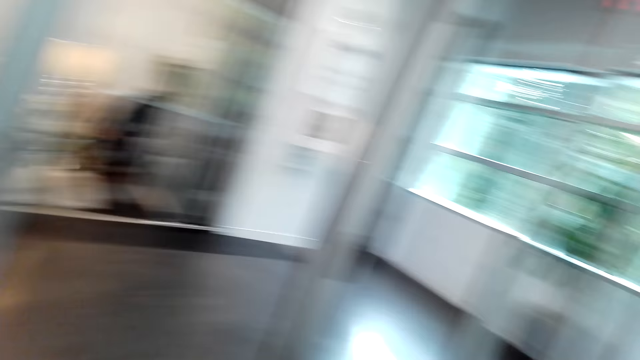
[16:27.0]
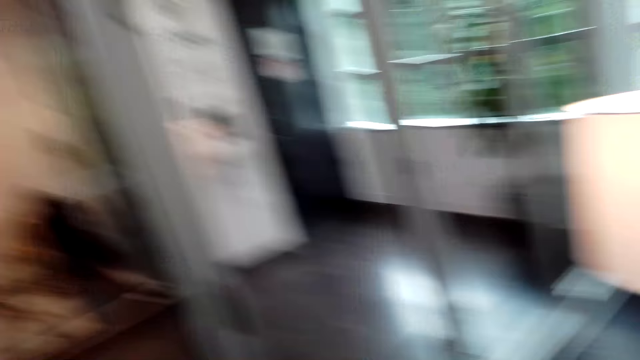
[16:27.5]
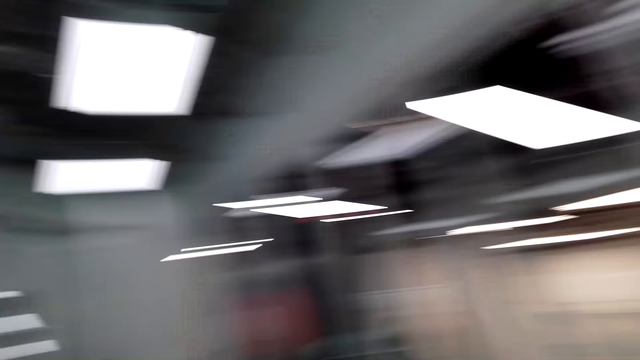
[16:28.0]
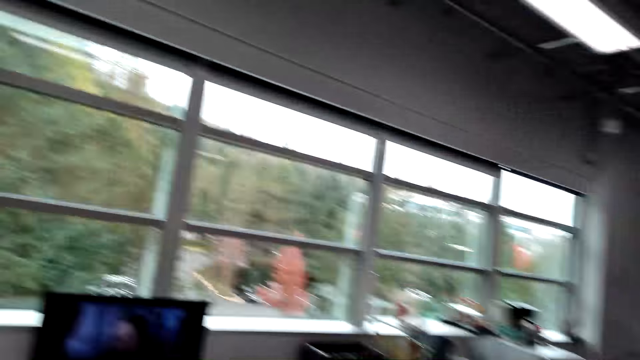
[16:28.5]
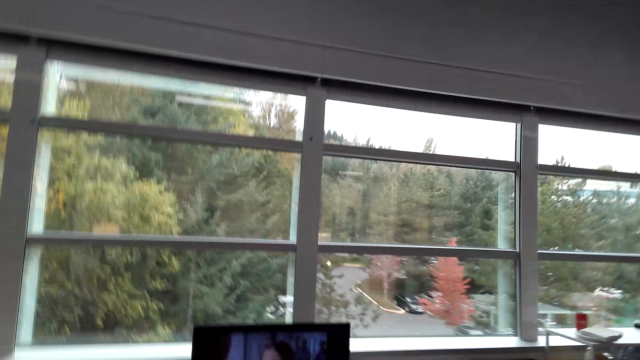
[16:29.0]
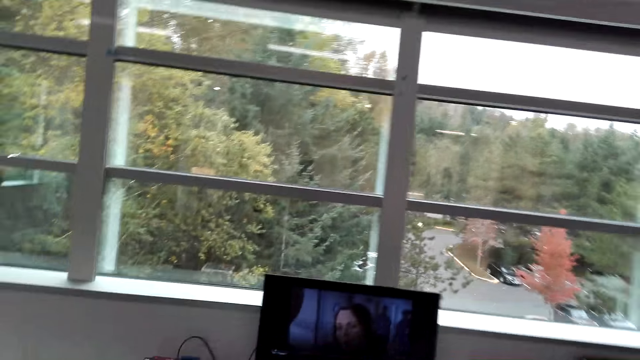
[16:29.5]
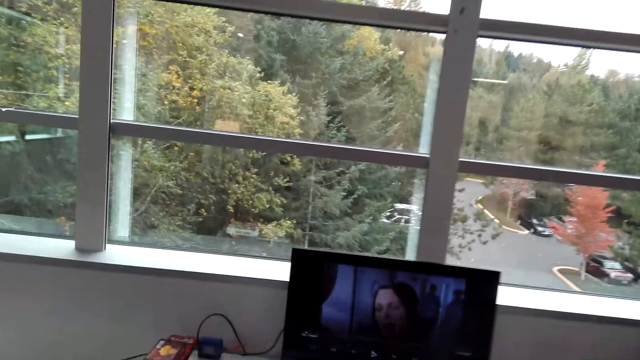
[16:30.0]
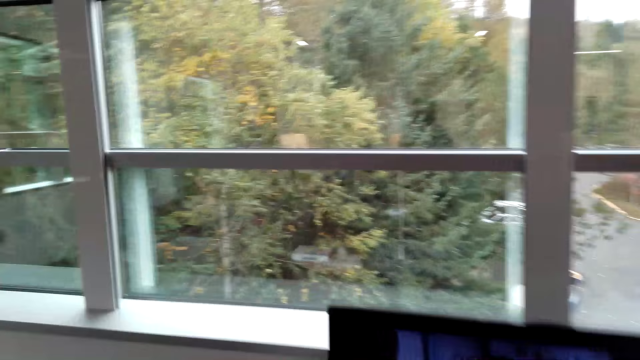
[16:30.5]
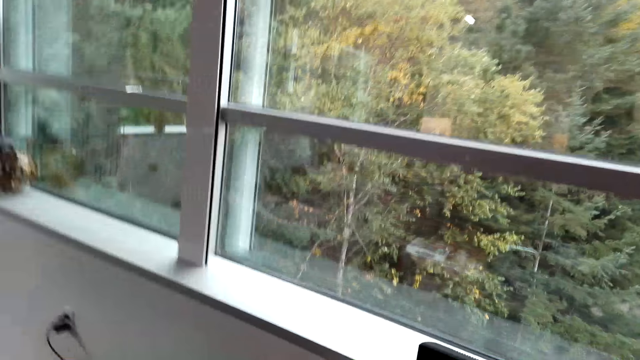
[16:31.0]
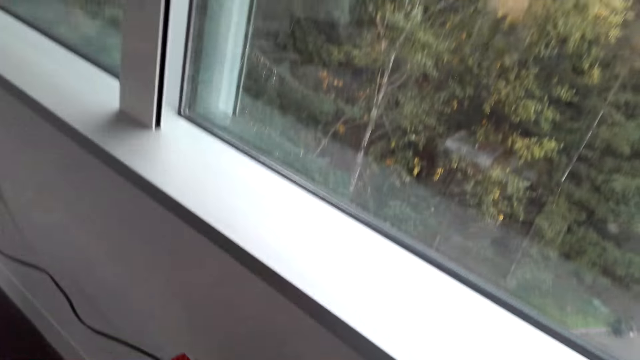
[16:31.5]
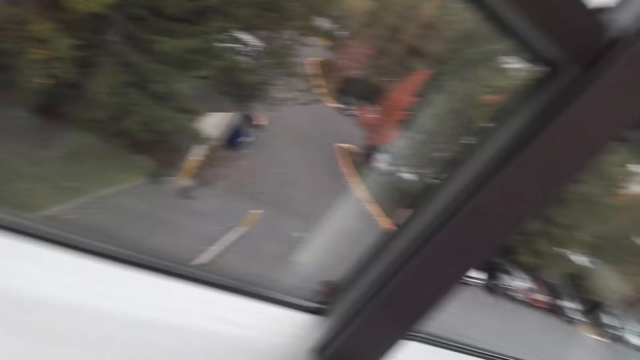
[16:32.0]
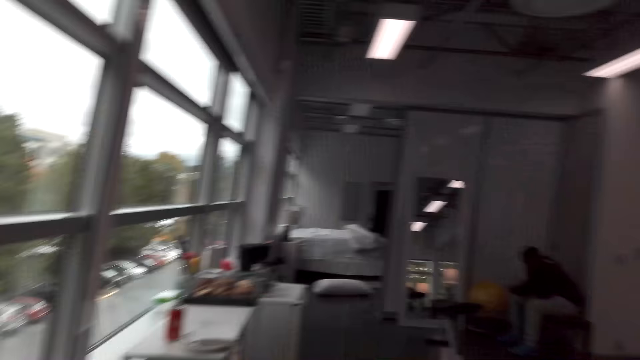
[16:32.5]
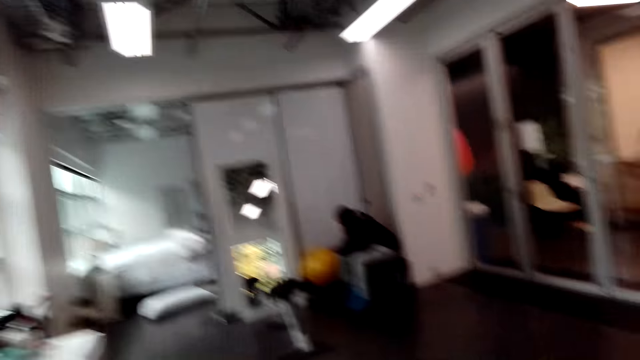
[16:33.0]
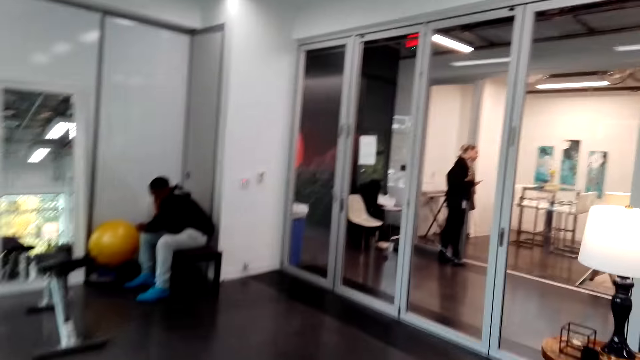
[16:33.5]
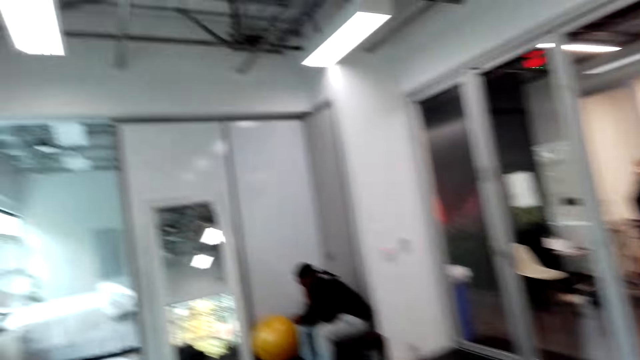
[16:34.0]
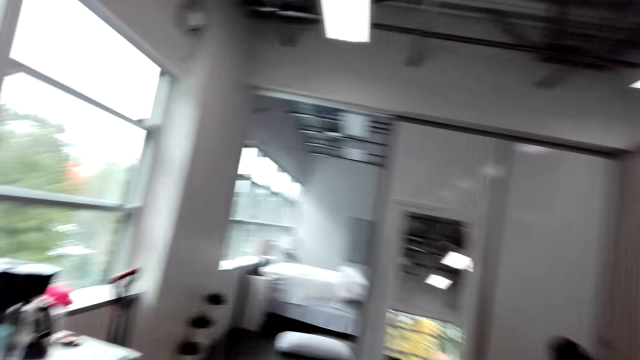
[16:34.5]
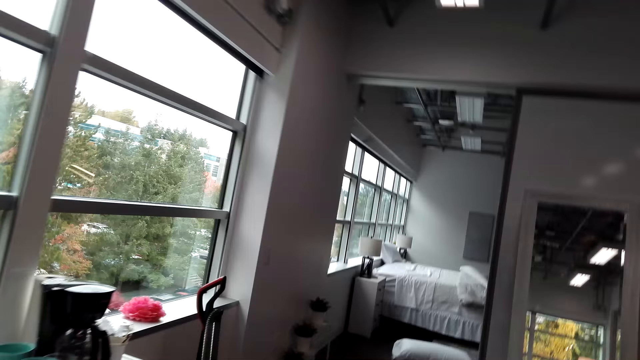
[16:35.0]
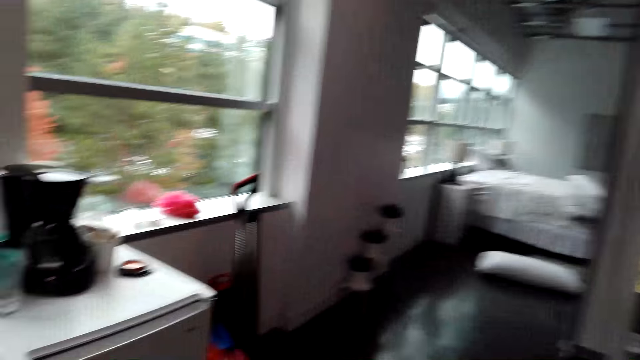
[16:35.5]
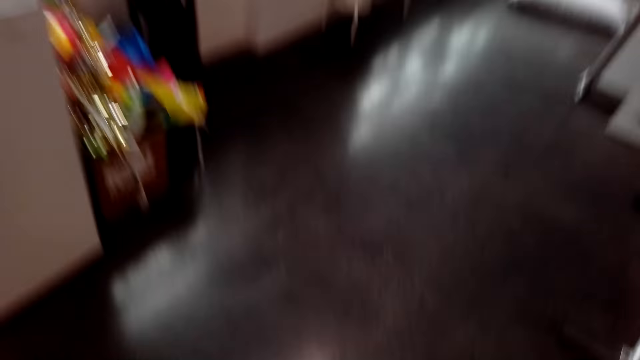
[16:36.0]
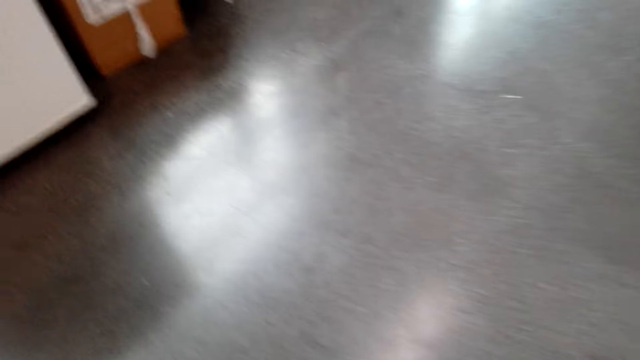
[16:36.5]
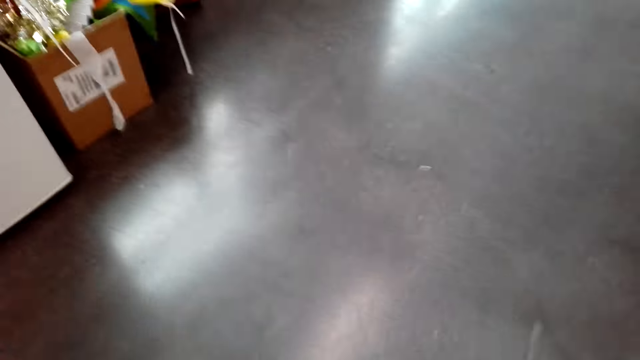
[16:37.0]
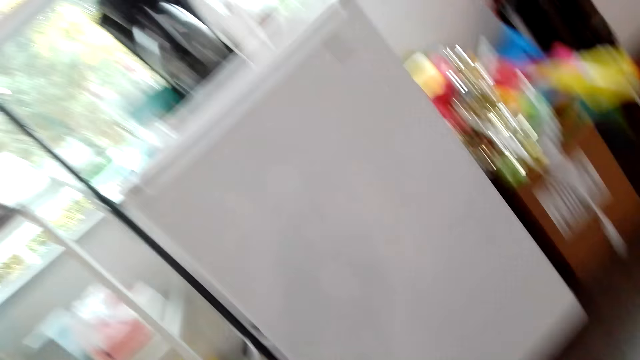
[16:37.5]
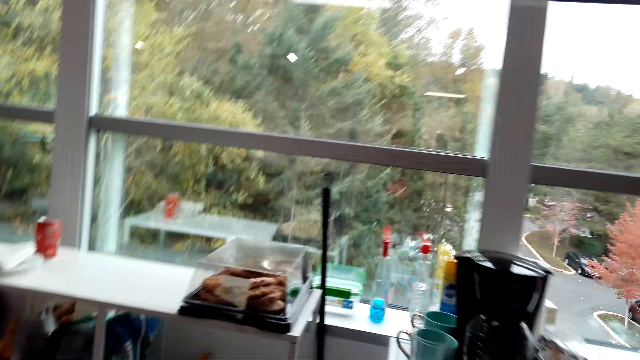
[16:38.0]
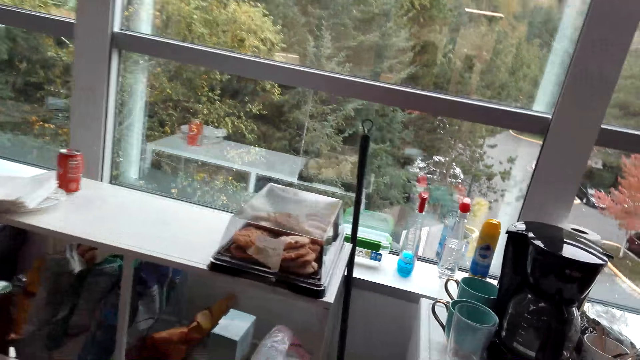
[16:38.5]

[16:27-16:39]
The camera wearer turns around. They walk around. They turn around.

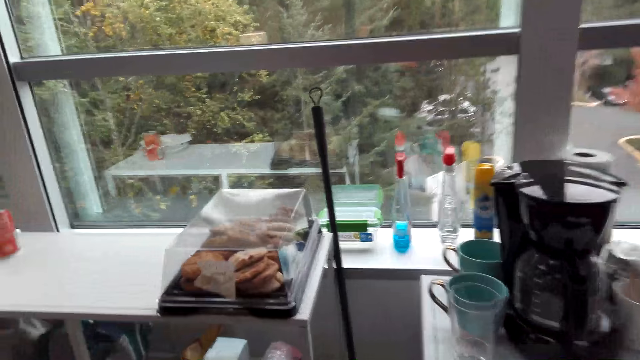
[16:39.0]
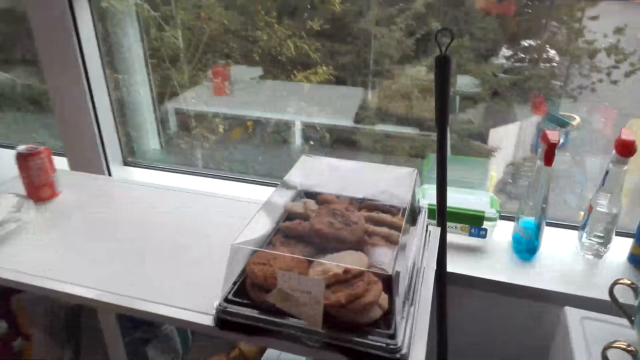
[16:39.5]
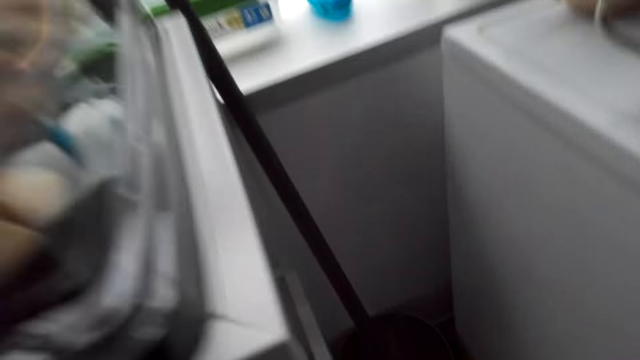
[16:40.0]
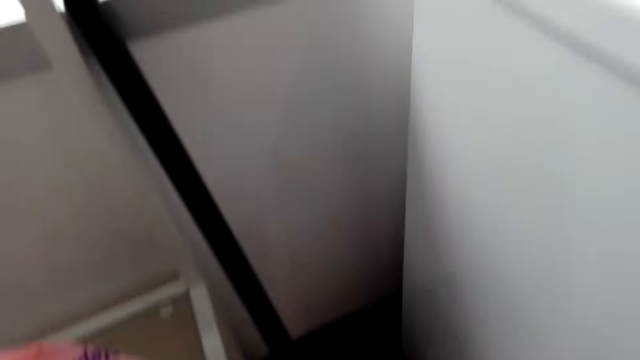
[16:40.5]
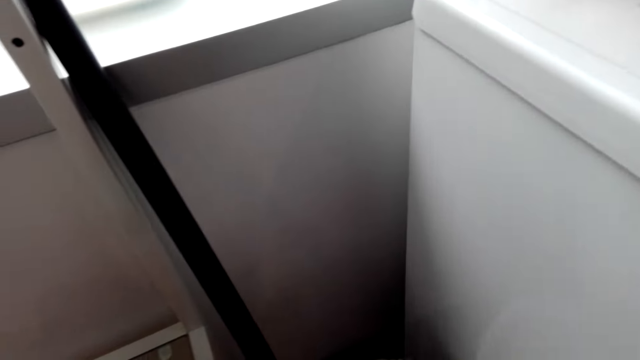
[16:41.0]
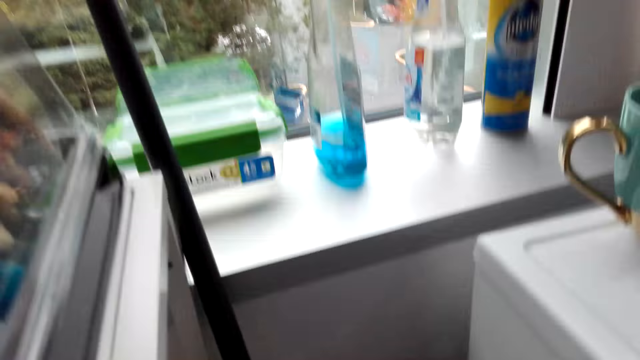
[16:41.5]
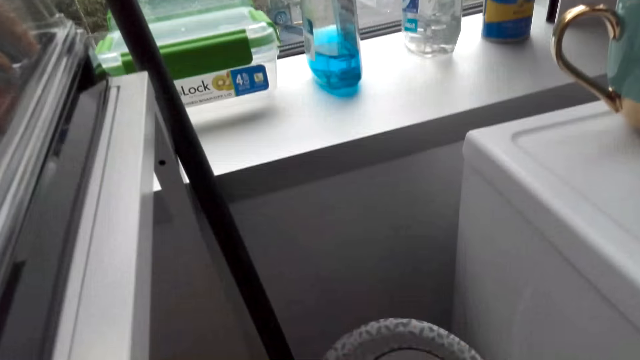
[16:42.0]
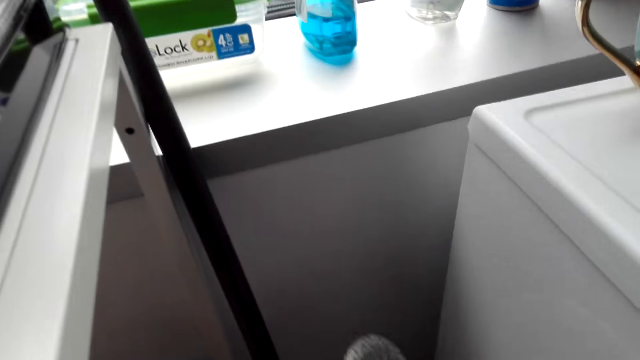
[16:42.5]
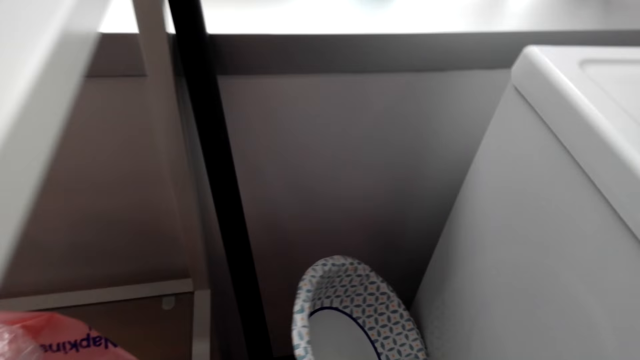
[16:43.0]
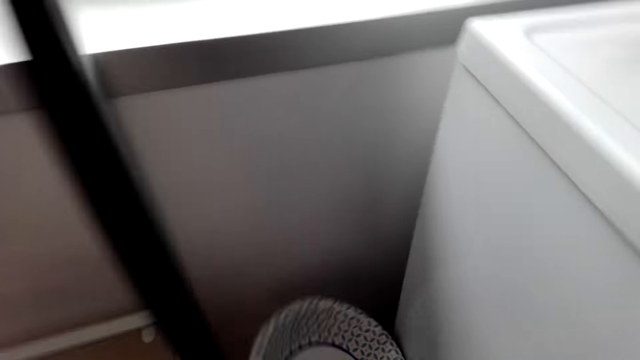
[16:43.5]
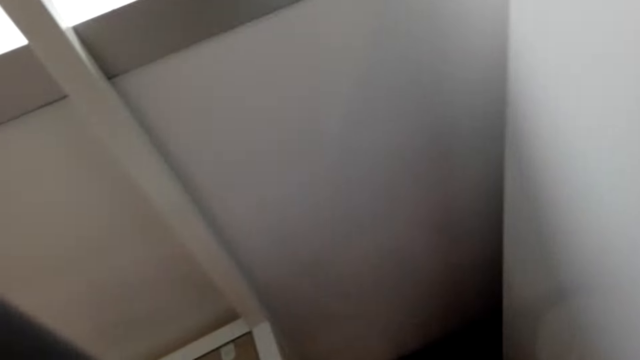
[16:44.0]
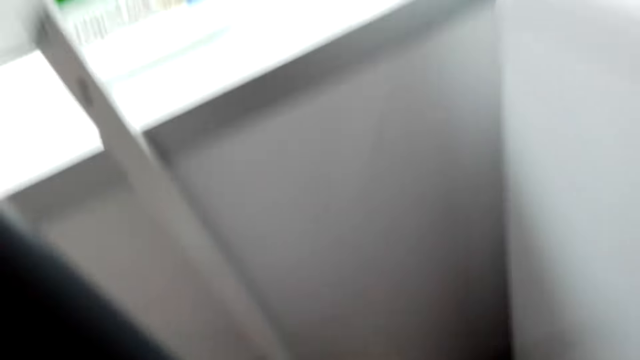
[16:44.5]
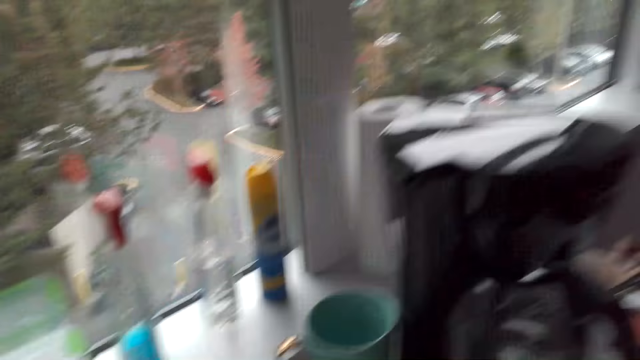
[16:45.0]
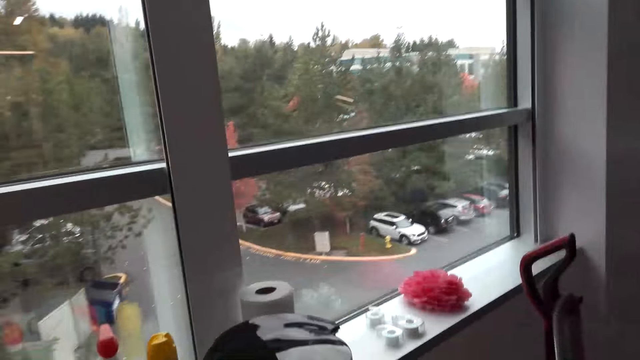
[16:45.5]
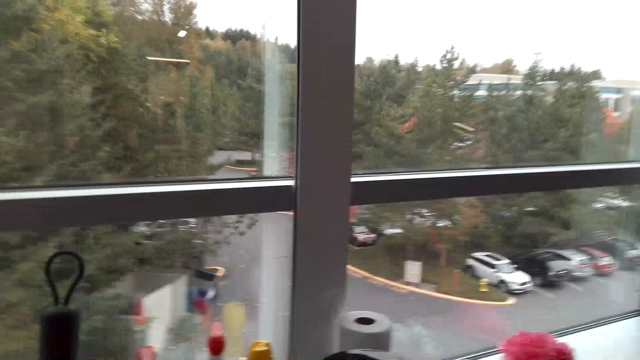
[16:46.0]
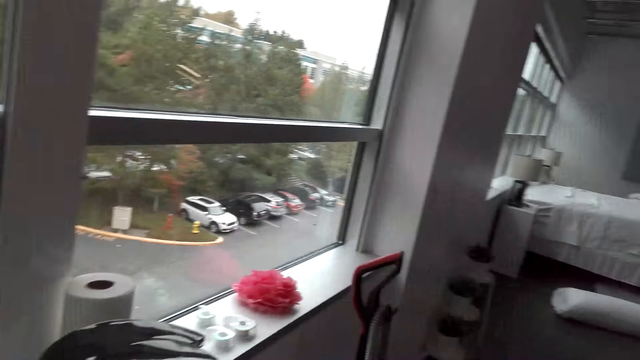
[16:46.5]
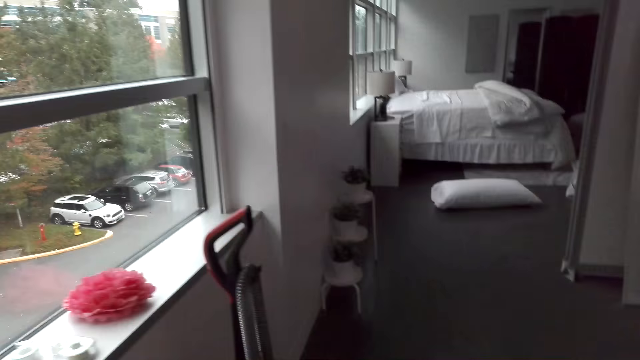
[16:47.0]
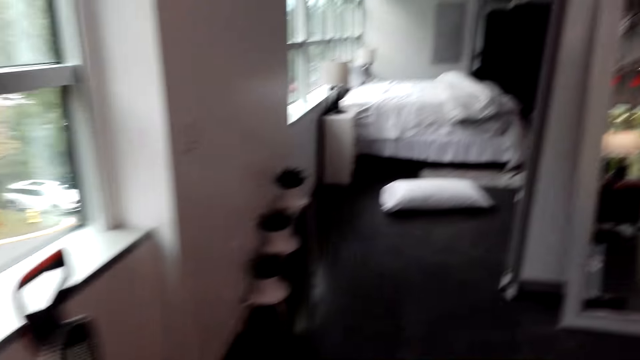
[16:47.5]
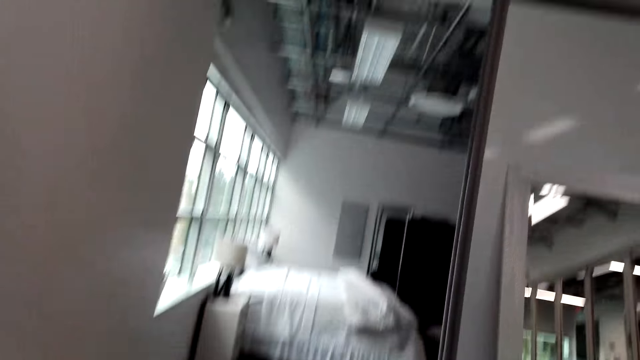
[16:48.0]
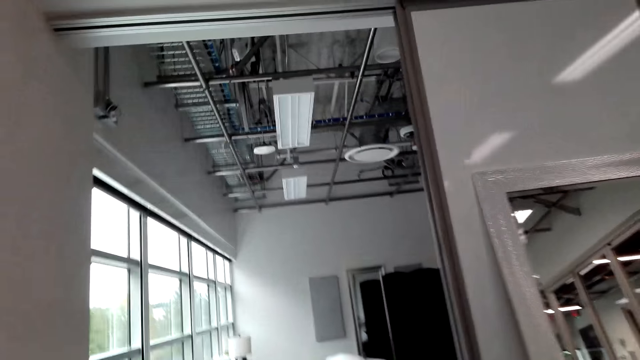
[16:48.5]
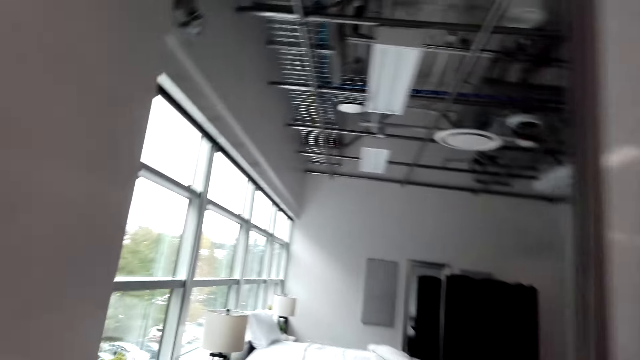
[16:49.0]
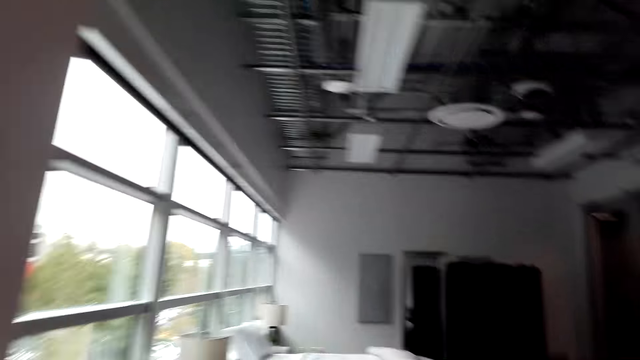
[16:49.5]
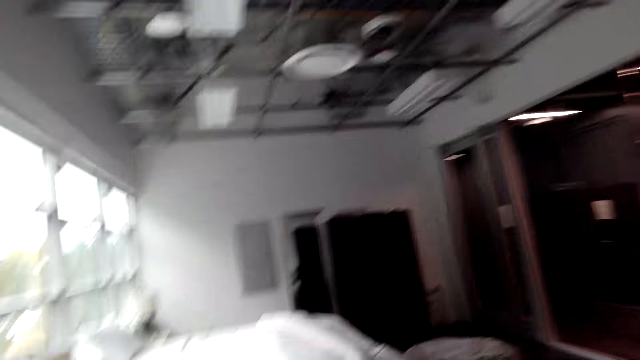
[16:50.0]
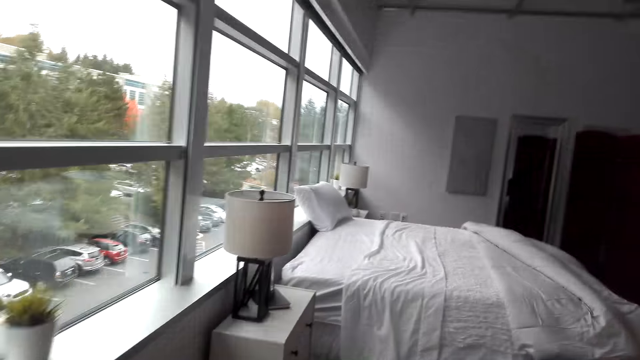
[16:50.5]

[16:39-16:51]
The camera wearer throws dirt in the litter bin. They hold a basin. They turn around. They walk around.
